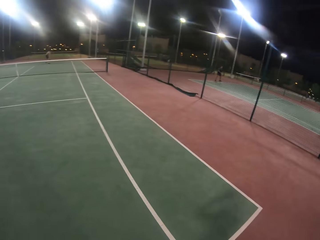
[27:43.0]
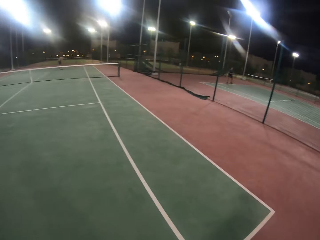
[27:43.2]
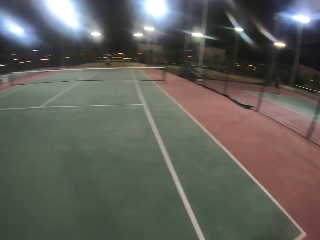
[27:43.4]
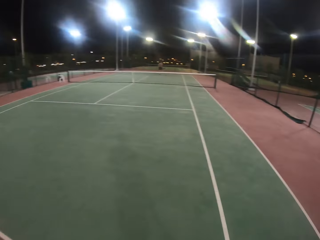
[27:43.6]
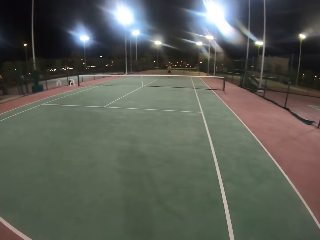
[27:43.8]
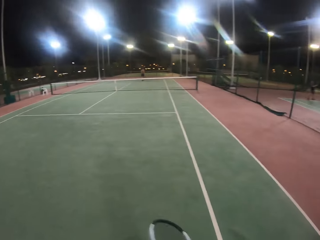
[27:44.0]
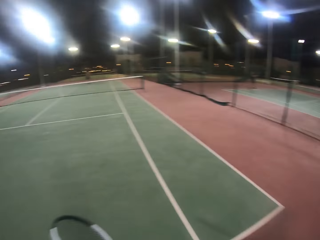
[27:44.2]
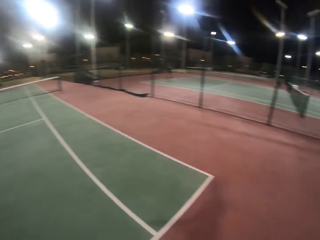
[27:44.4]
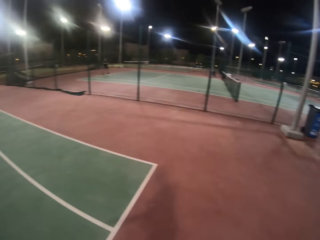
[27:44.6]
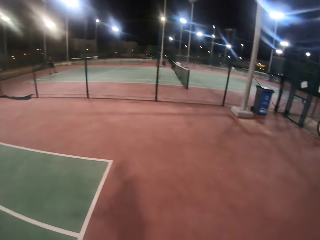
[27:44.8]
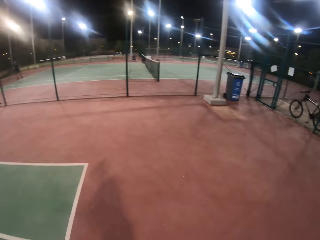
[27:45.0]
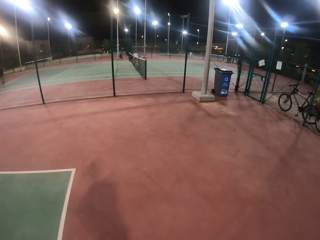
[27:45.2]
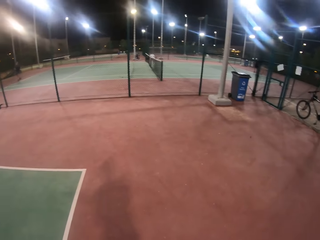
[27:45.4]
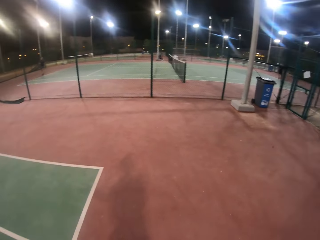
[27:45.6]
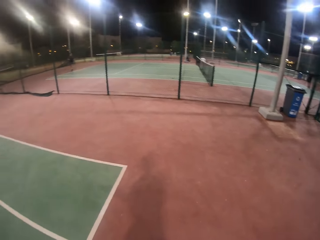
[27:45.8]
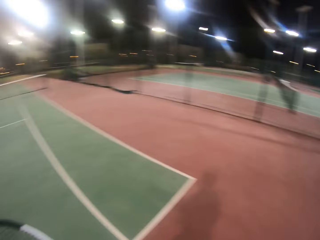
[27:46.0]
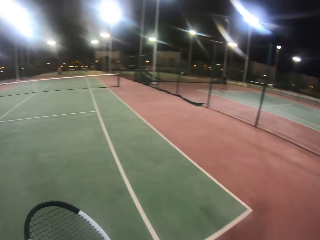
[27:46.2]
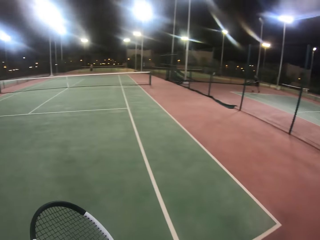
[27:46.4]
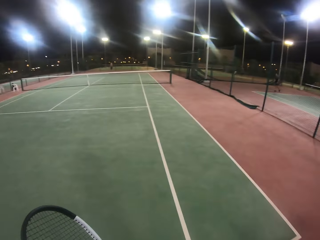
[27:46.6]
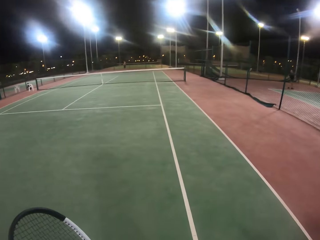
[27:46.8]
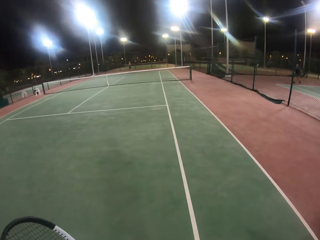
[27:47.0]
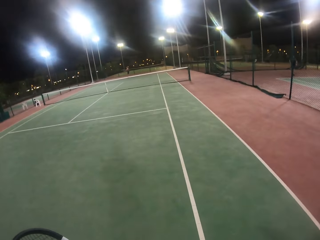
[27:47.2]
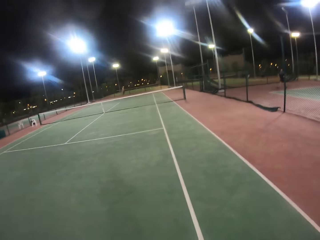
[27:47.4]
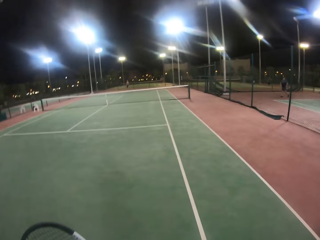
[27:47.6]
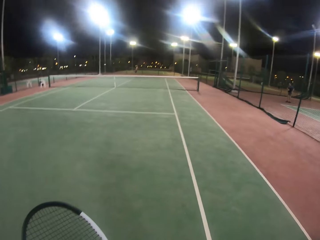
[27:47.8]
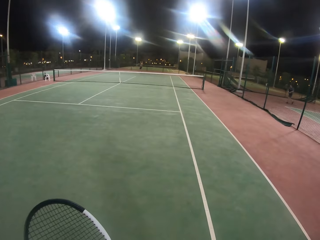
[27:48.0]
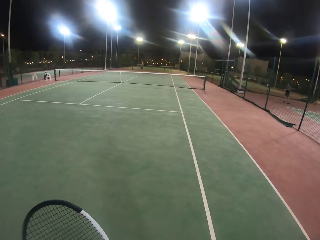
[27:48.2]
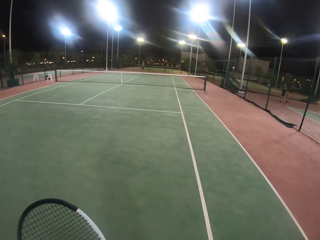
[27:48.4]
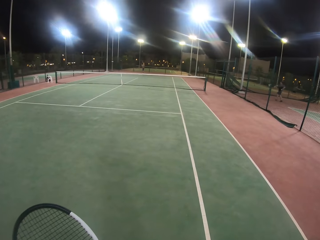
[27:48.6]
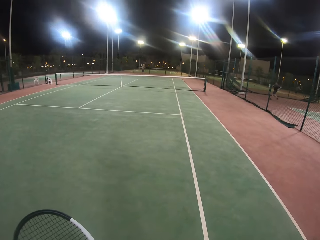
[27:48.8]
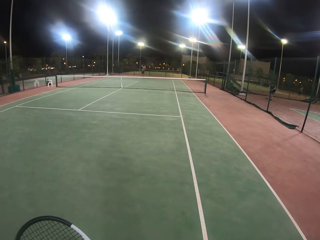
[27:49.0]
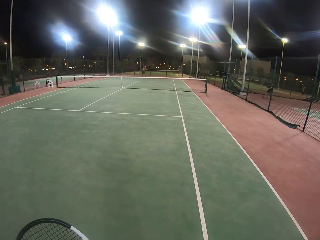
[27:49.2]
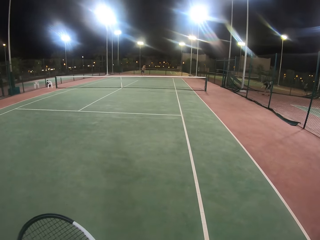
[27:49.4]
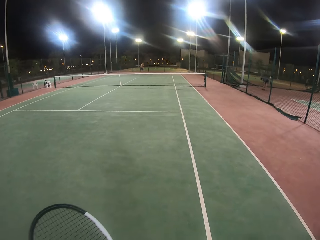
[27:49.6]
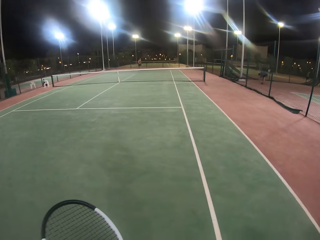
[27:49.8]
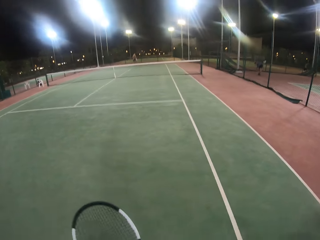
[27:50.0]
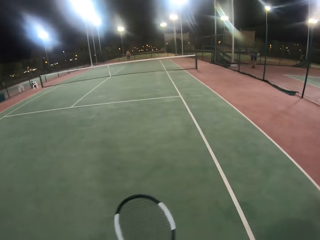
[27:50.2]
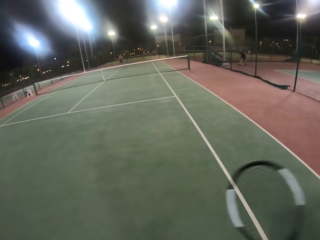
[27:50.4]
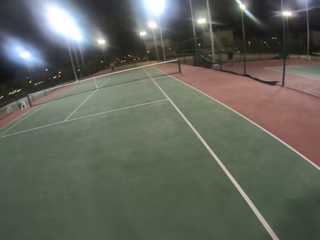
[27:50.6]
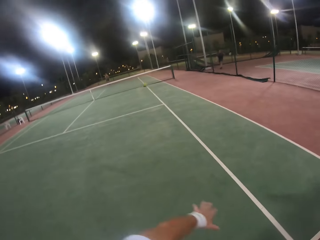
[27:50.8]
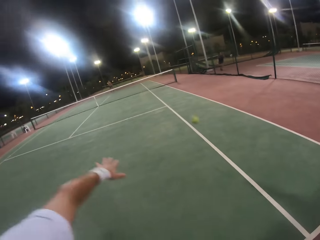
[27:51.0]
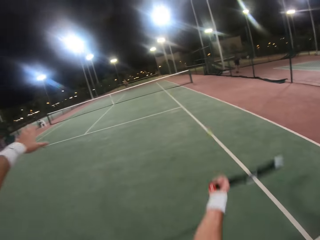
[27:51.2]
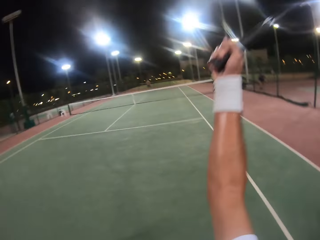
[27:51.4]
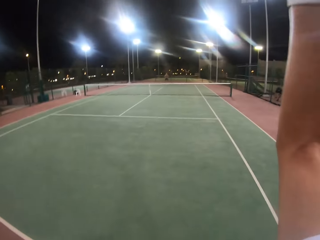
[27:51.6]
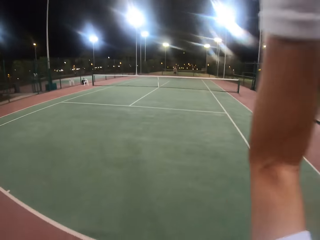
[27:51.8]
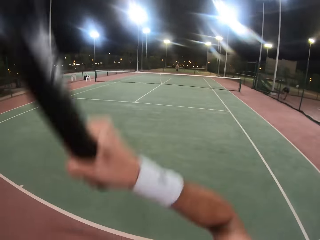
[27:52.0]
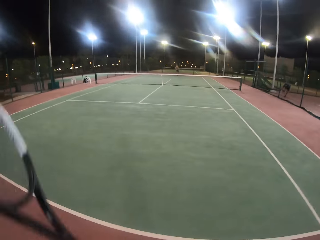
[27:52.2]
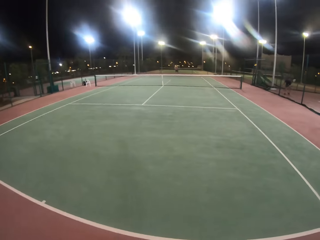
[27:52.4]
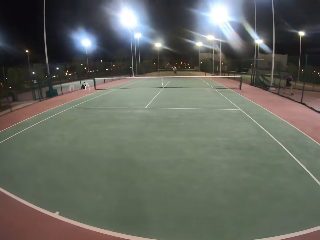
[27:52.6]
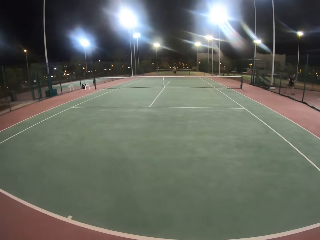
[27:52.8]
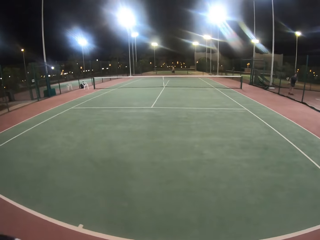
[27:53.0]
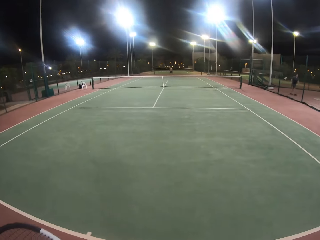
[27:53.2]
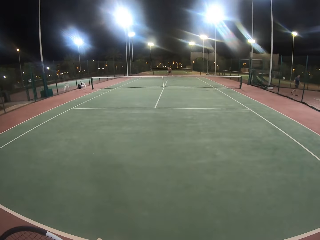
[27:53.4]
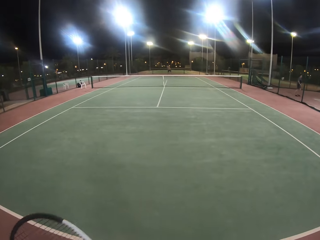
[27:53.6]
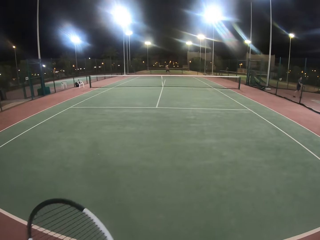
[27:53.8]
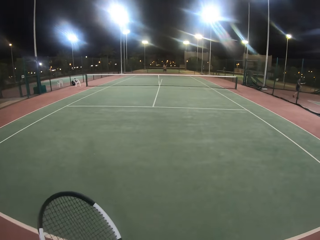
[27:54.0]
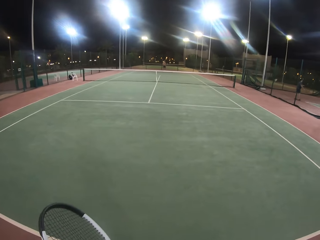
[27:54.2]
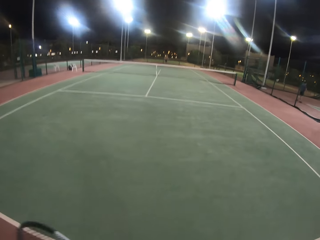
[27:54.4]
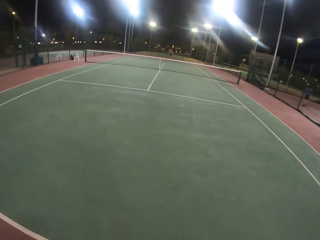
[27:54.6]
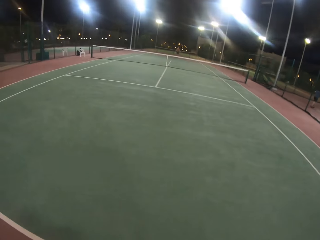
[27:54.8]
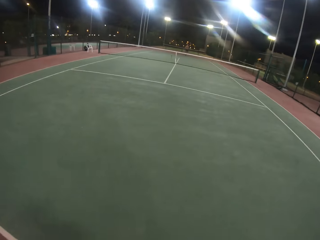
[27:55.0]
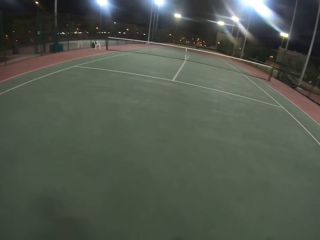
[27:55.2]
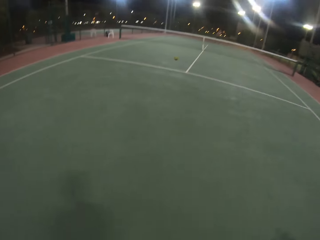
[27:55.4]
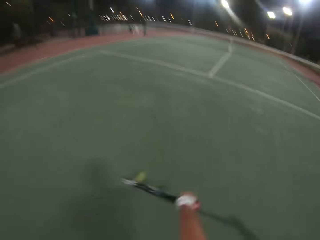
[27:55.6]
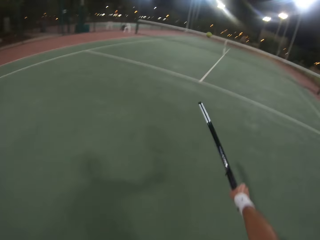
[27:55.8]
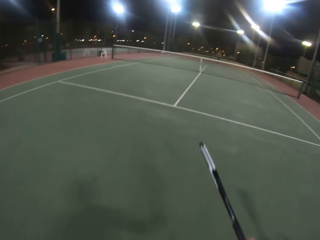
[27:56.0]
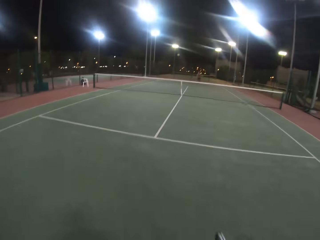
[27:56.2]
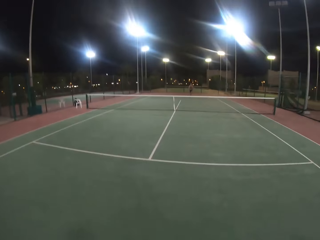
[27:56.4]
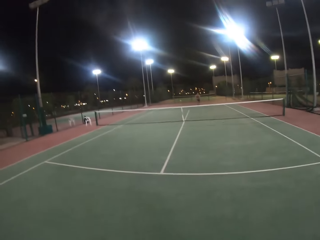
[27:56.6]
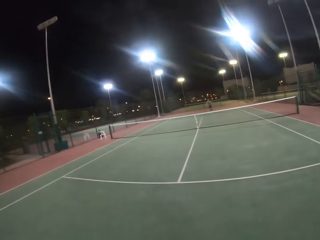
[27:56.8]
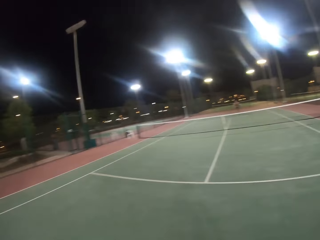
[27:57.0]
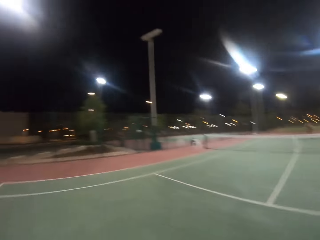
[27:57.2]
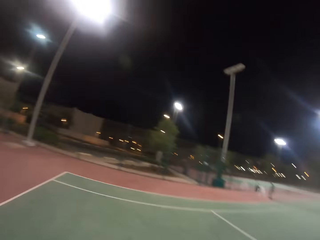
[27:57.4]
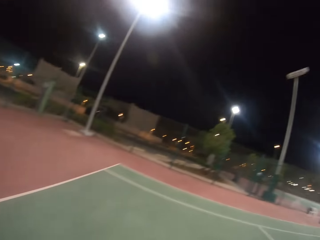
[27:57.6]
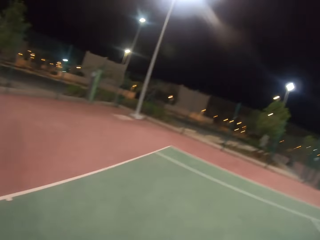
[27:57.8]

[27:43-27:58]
The camera wearer looks around the badminton court. They turn around. A man hits the ball with the racket. The camera wearer hits the ball with the racket. They walk in the badminton court. The man hits the ball with the racket. The camera wearer hits the ball with the racket.

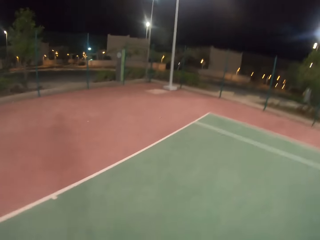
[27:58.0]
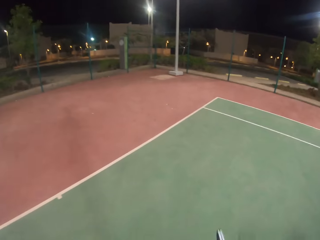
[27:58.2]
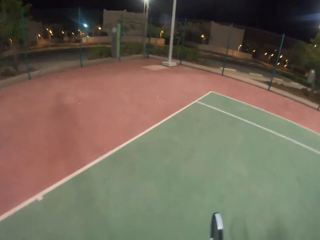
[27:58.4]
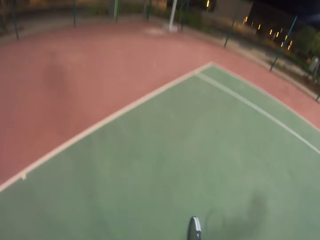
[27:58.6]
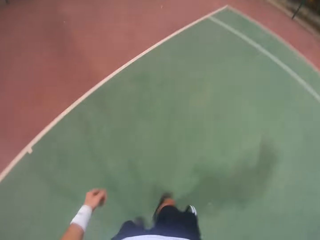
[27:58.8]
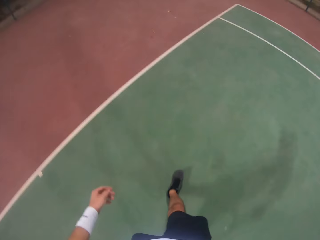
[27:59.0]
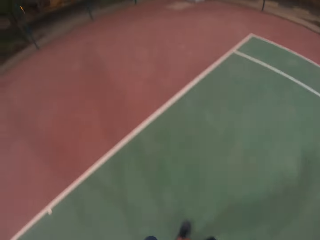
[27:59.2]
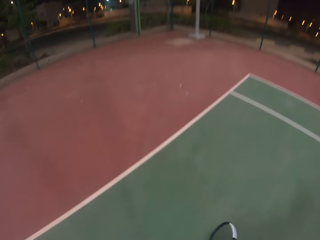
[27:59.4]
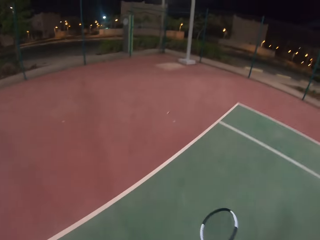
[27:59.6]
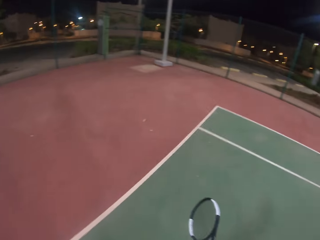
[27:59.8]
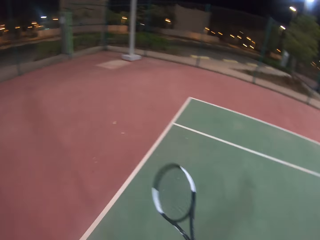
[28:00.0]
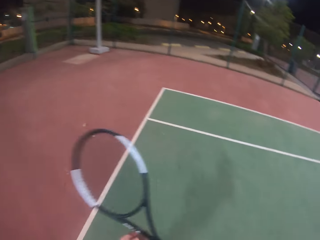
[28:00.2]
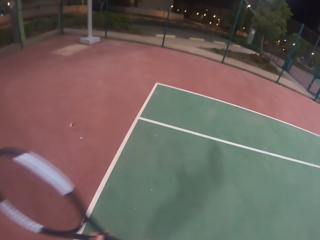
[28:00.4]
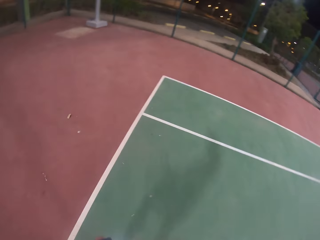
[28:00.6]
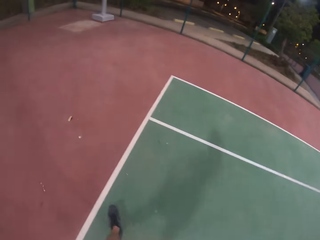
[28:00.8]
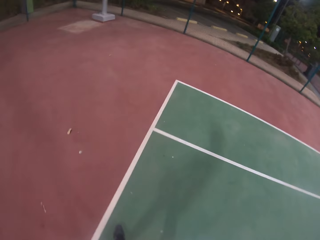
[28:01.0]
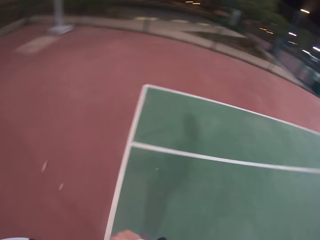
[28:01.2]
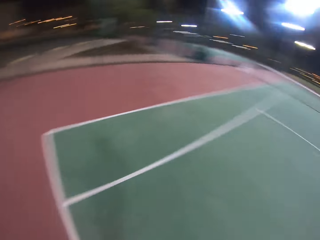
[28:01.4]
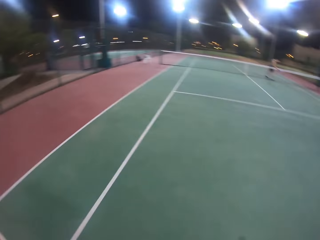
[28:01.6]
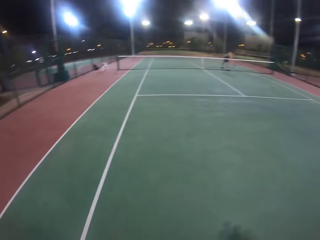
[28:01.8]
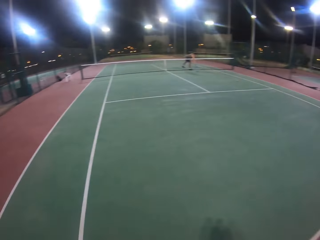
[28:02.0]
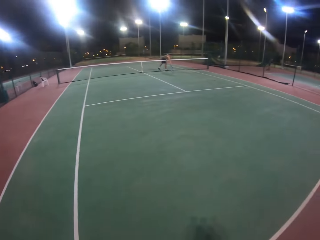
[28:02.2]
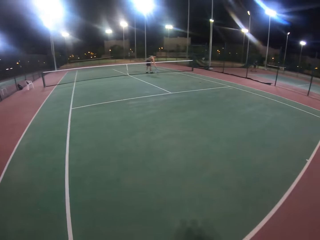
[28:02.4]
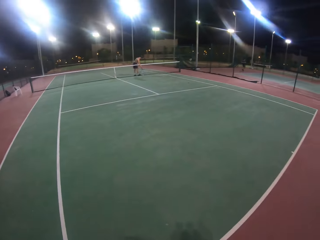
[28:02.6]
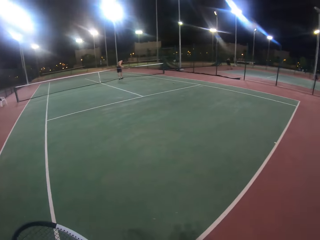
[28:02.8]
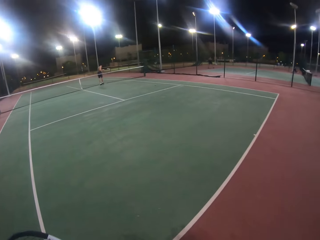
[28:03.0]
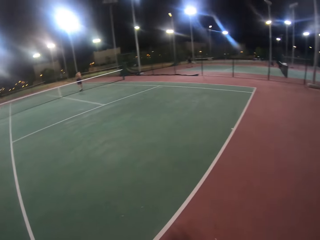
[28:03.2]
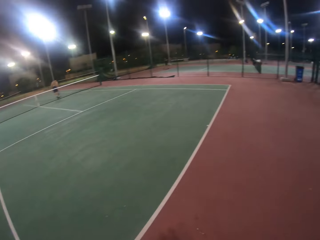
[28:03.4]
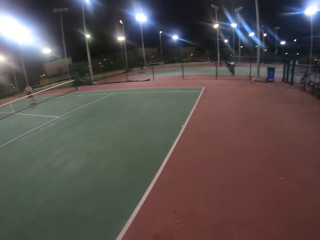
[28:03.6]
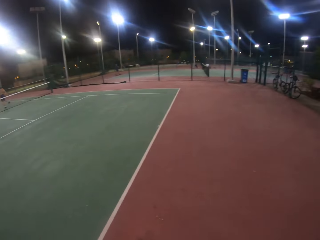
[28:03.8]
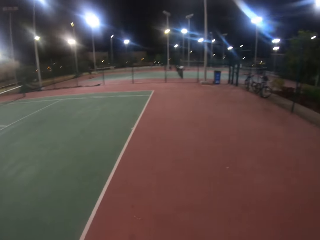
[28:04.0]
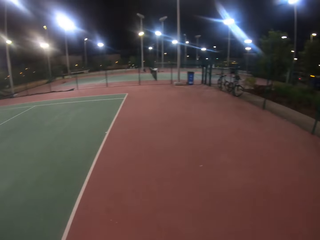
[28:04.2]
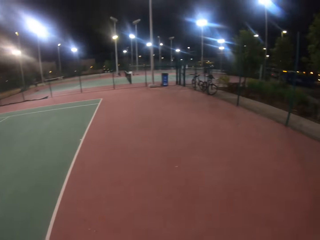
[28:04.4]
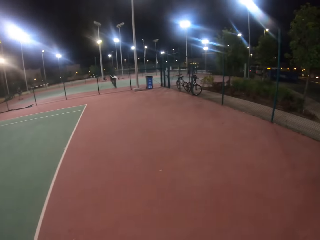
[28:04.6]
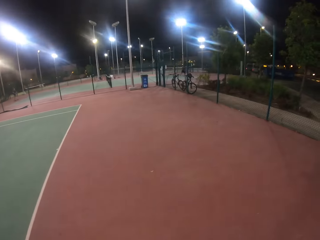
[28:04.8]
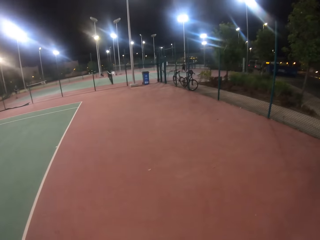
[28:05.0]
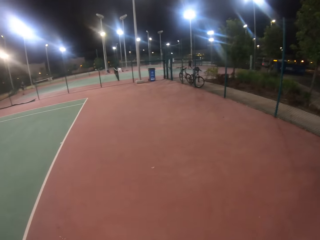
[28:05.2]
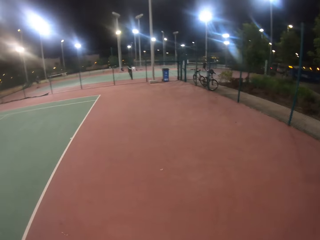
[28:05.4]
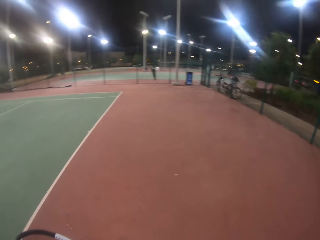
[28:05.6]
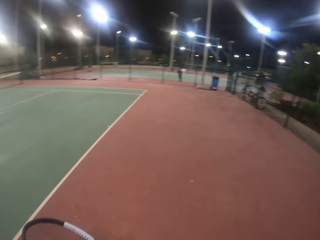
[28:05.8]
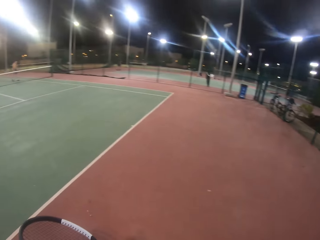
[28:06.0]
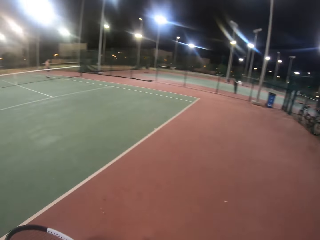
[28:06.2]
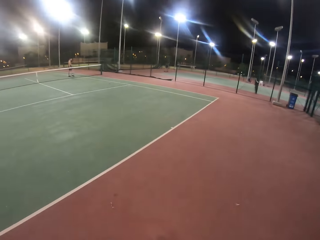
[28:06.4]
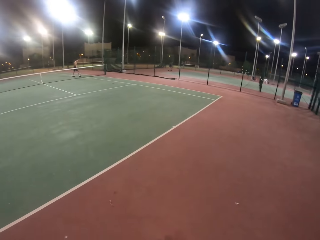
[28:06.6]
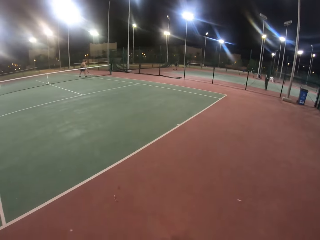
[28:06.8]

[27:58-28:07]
The camera wearer looks around the badminton court. They walk in the badminton court. They turn around. They look around the badminton court.
